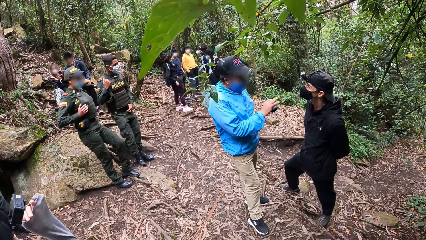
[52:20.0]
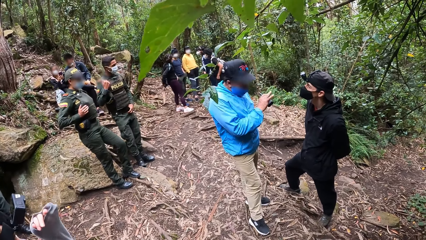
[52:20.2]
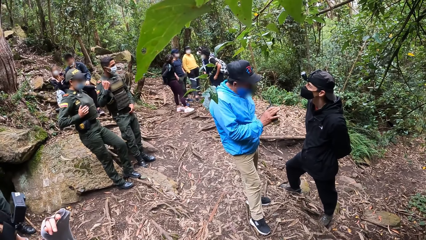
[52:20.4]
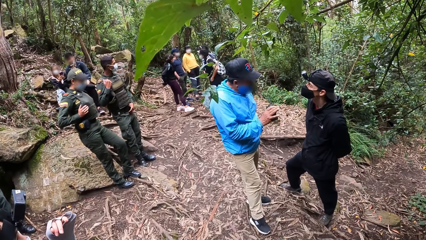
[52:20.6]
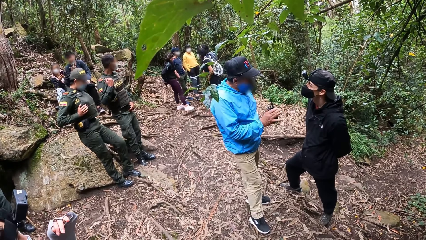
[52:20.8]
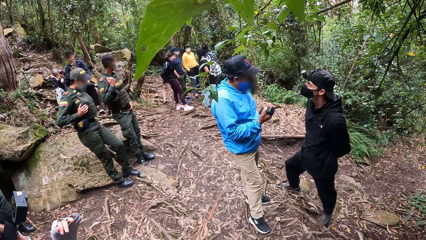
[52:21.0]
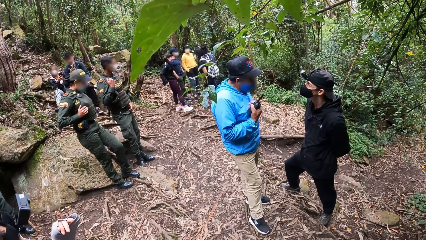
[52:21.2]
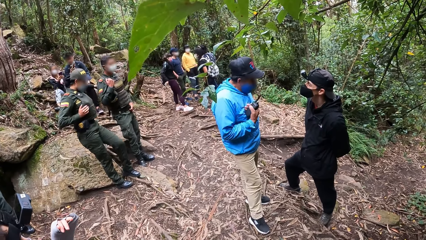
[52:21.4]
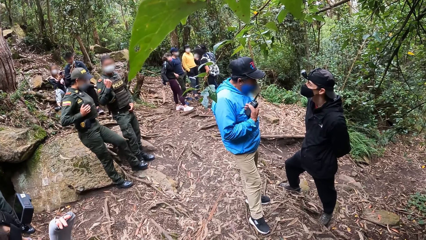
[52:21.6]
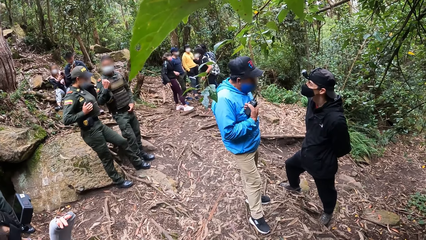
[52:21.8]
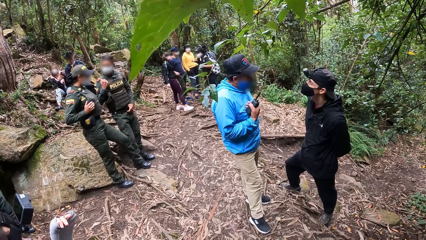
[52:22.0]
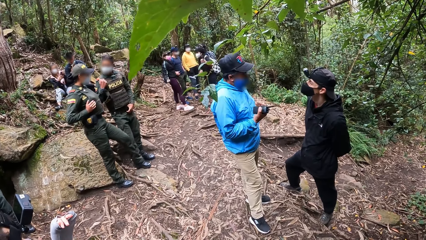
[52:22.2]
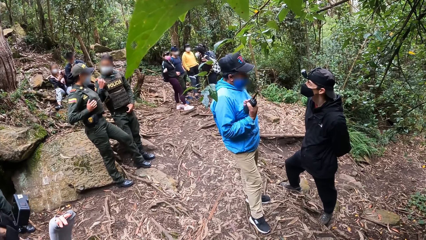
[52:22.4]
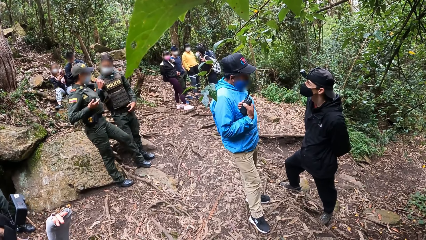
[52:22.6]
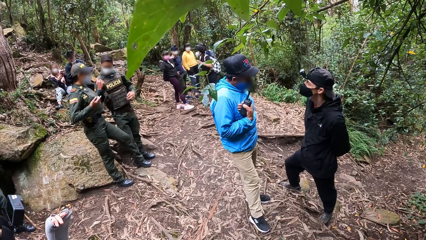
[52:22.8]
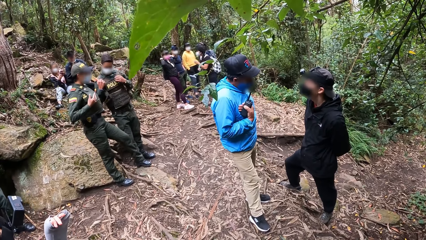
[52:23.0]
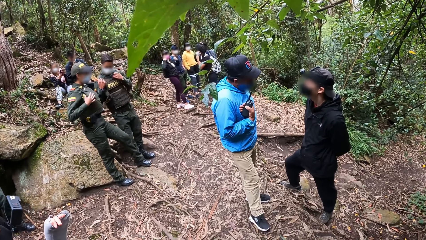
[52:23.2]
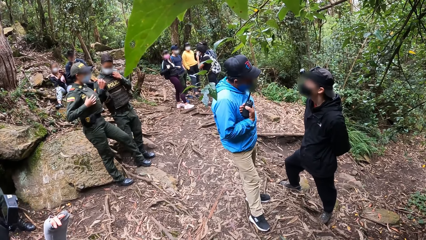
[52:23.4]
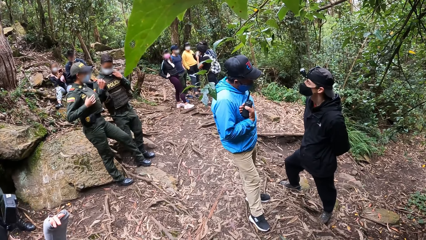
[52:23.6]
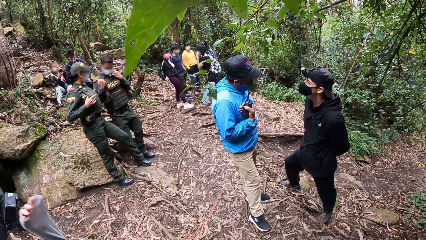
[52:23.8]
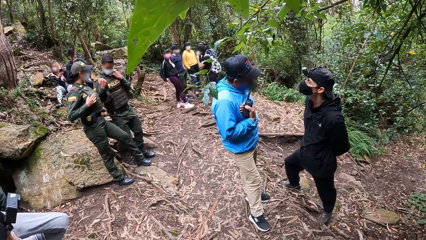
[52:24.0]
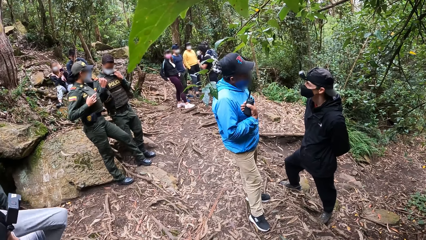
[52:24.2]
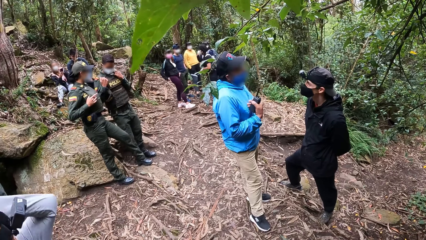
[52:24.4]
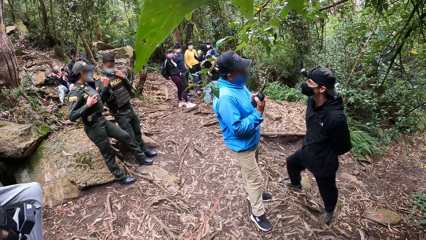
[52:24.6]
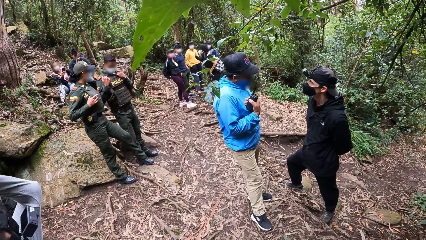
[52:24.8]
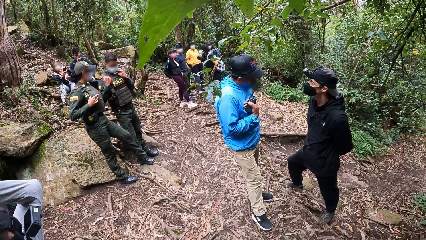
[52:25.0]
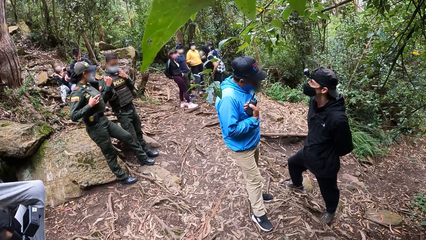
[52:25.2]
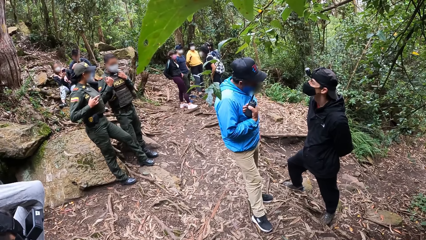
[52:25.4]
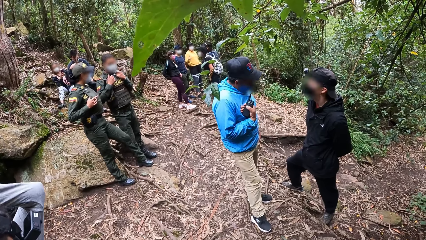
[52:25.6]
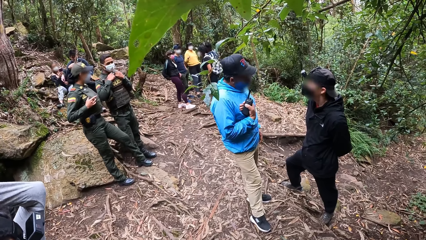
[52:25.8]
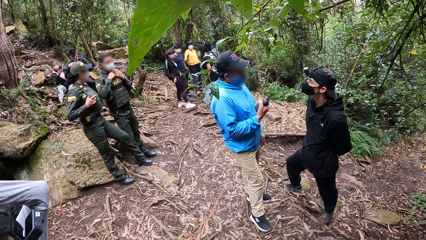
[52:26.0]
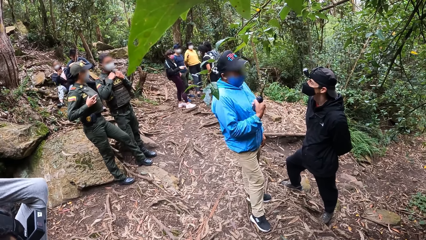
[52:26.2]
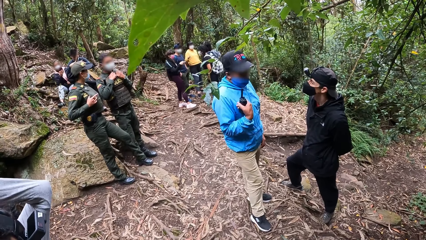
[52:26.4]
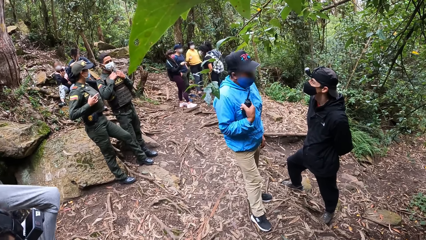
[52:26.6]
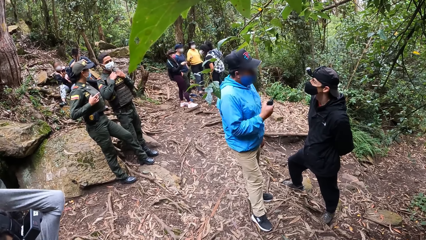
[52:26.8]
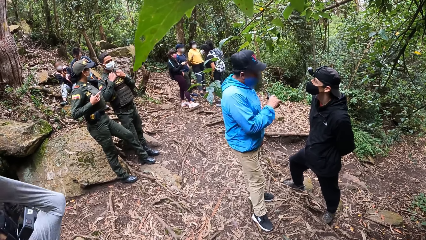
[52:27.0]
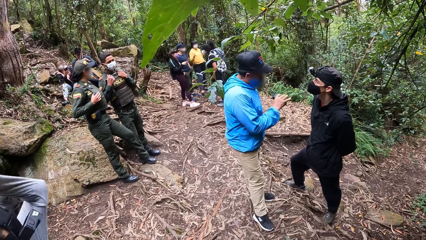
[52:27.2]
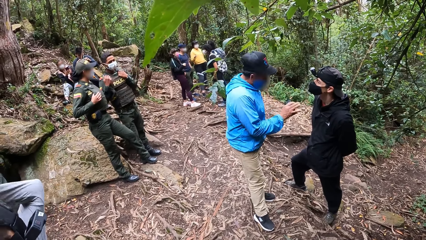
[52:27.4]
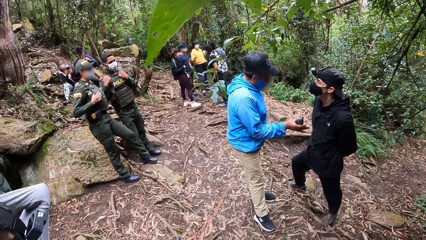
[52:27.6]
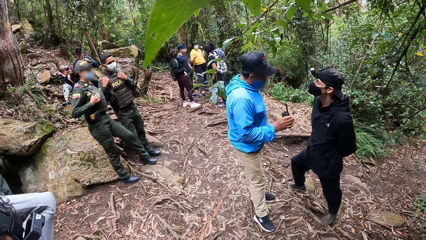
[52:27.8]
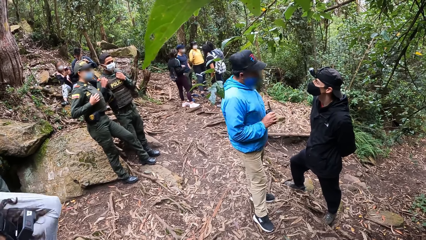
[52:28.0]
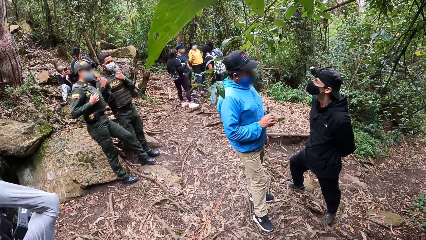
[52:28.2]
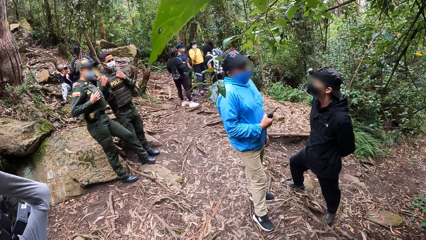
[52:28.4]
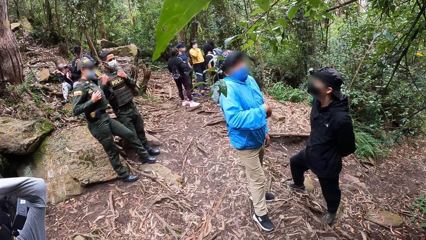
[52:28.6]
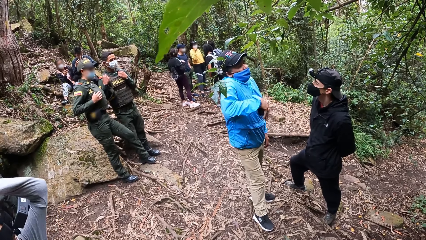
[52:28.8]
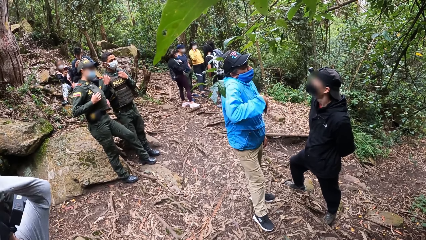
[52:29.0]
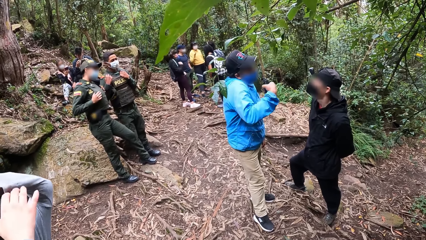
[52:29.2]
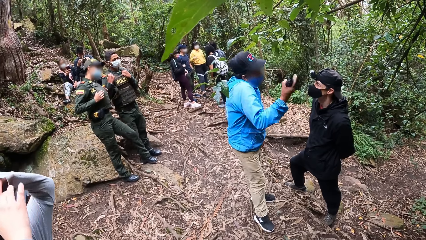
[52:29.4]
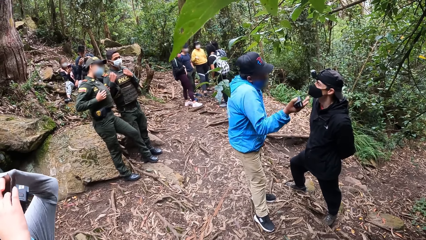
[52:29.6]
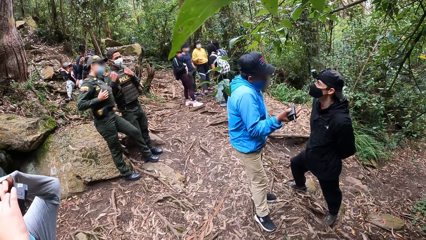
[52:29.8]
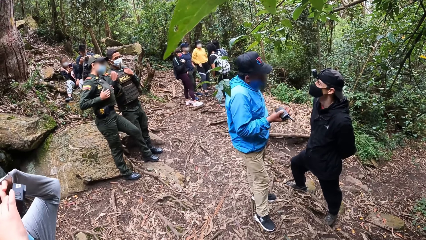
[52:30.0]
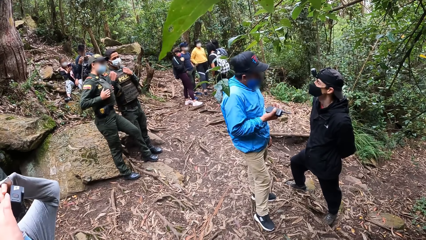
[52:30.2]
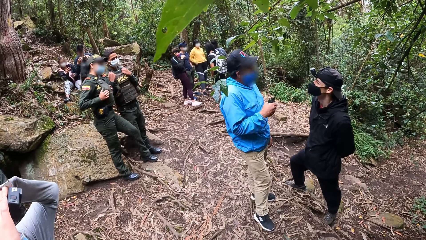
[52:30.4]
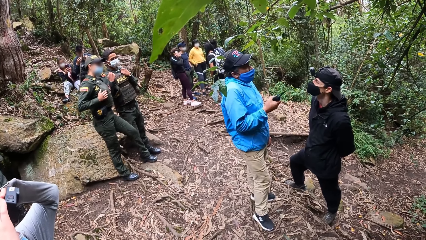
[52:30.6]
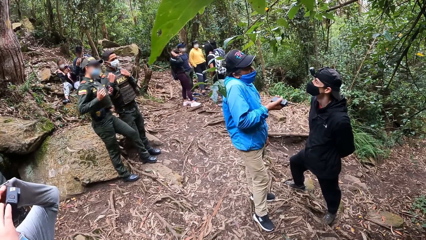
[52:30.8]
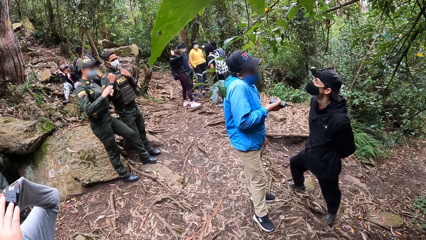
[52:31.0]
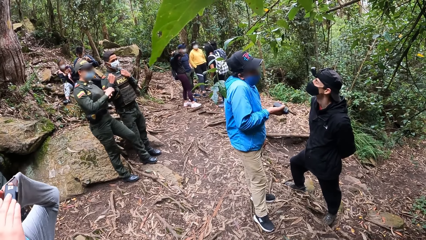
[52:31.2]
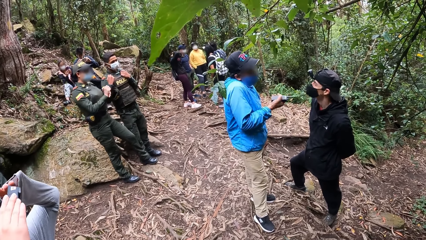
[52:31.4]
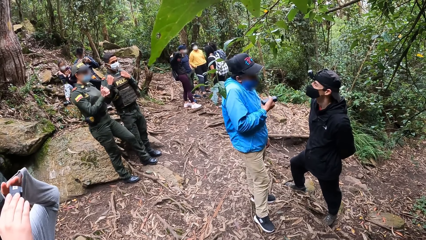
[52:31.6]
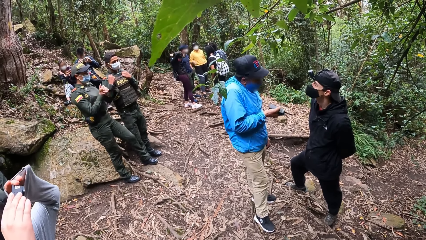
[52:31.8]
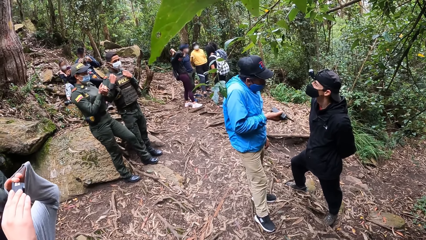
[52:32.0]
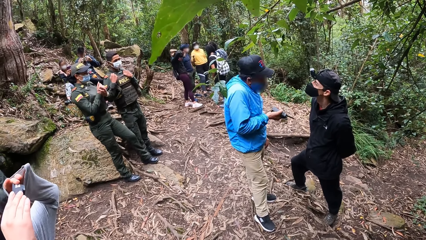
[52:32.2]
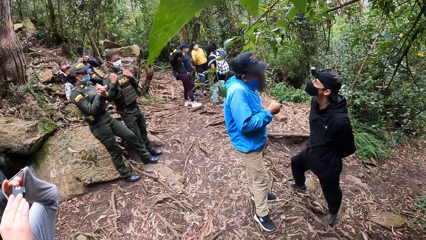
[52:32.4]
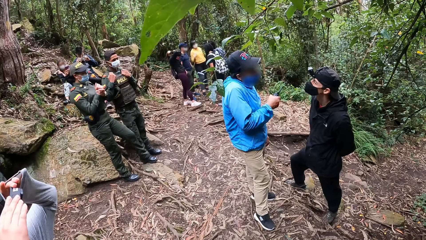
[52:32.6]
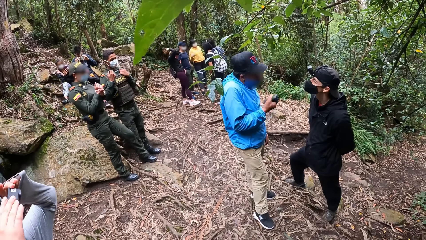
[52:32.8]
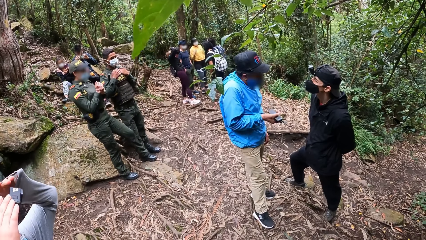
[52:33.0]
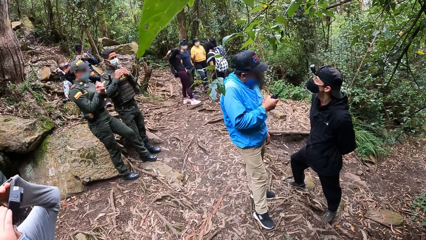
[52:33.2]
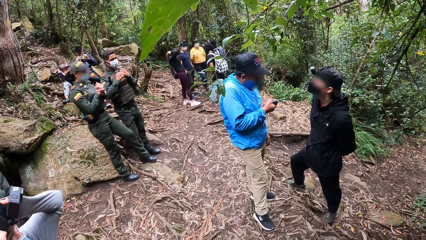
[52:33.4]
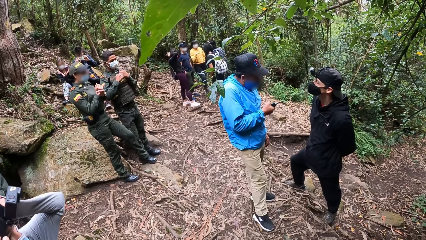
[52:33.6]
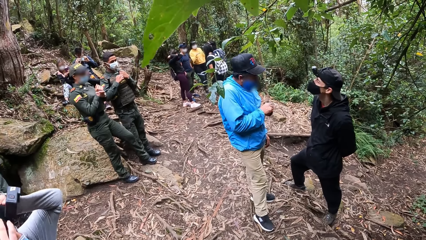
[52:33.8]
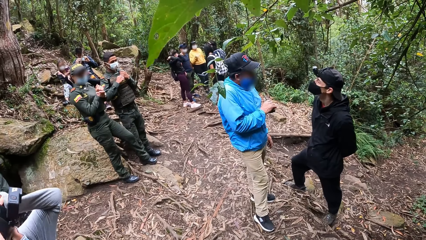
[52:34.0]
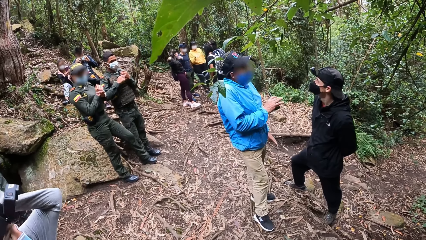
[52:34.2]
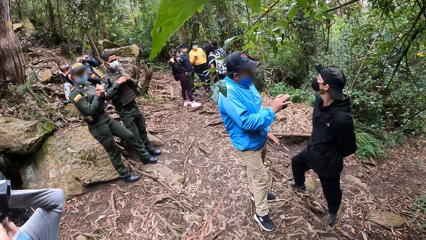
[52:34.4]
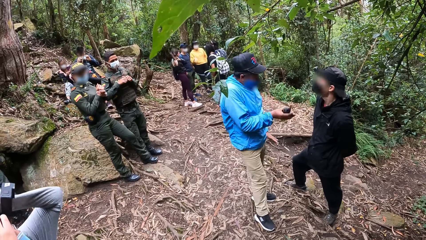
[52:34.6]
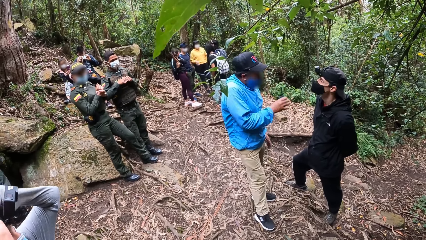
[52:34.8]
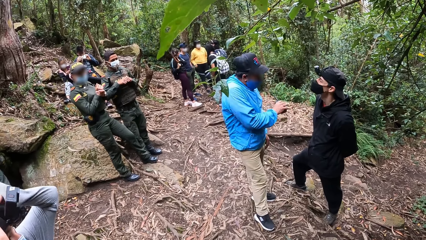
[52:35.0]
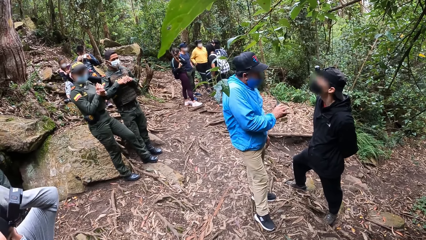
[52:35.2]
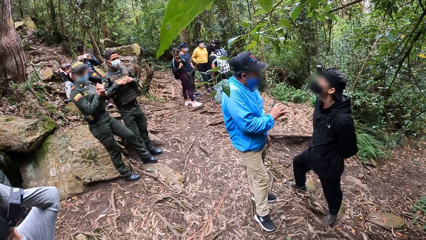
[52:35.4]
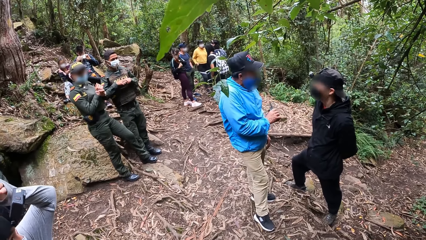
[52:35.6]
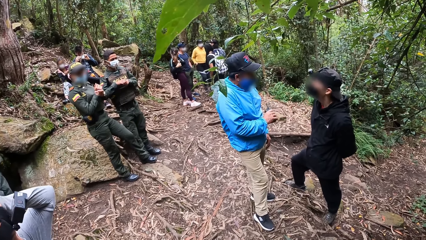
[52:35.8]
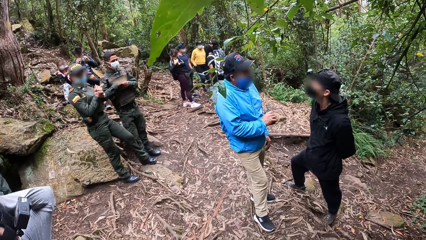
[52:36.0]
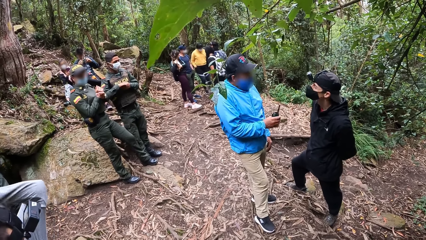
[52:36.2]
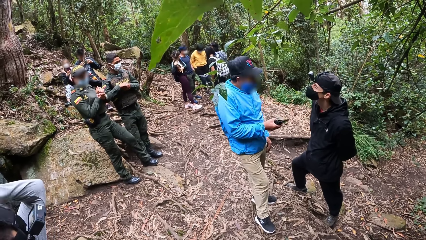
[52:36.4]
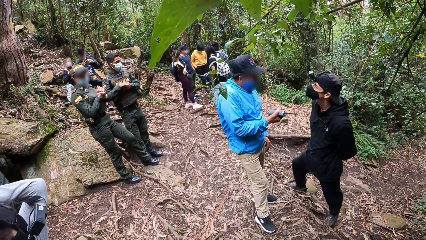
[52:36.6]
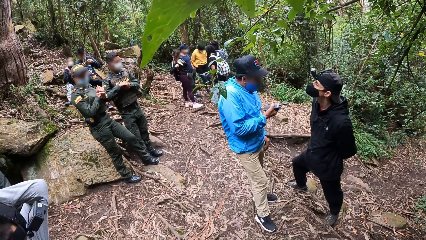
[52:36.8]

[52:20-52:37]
A woman moves a hand. A man moves a hand. The camera wearer stares at the man. The woman raises her left hand to her head. The man moves a hand. The woman places her right hand on the camera on her head.
